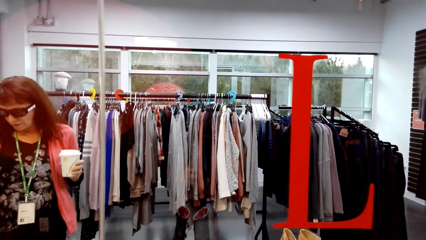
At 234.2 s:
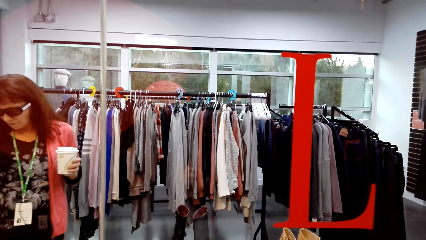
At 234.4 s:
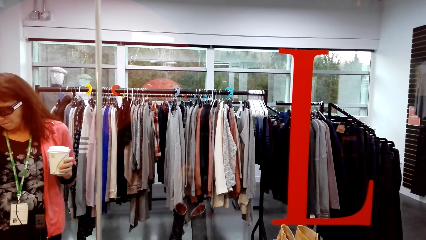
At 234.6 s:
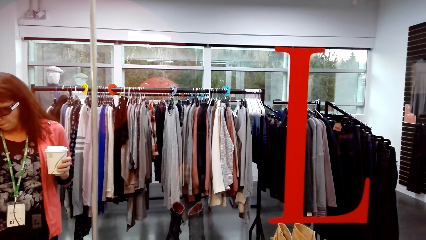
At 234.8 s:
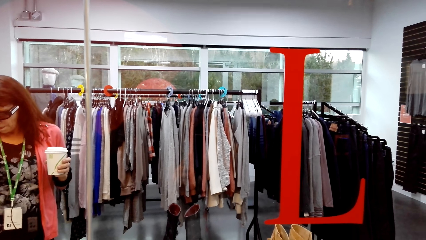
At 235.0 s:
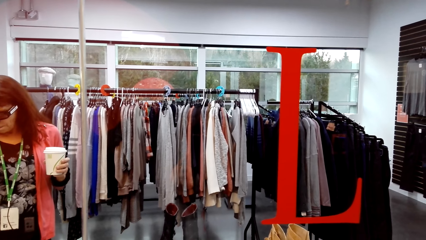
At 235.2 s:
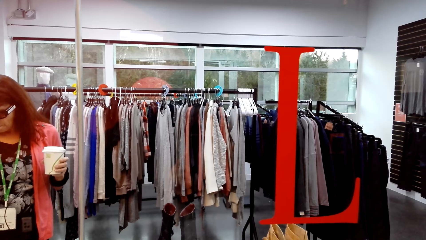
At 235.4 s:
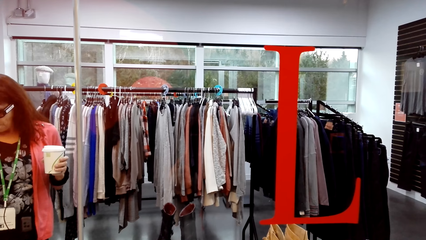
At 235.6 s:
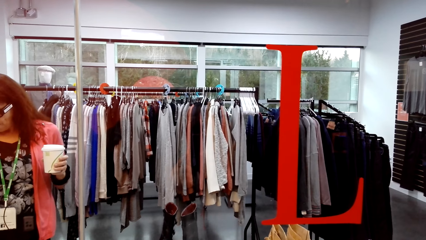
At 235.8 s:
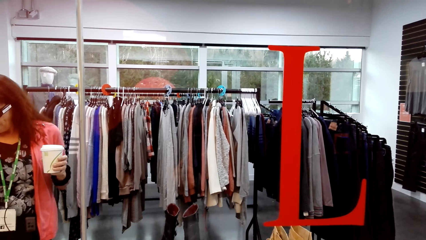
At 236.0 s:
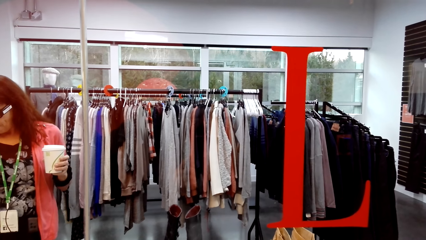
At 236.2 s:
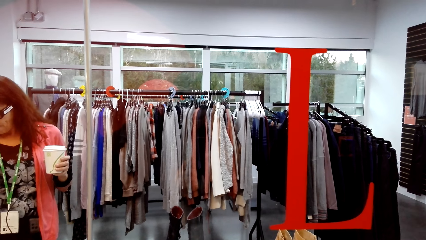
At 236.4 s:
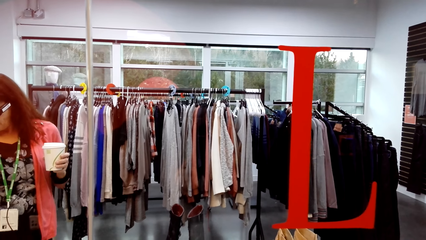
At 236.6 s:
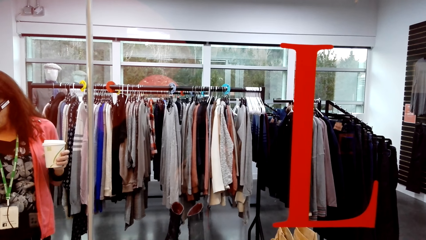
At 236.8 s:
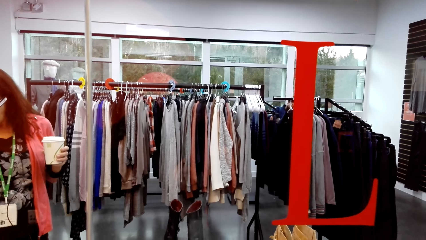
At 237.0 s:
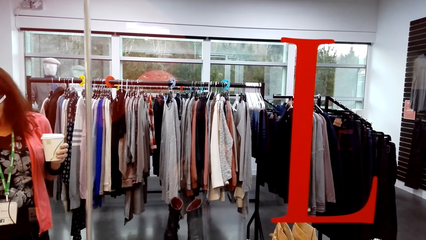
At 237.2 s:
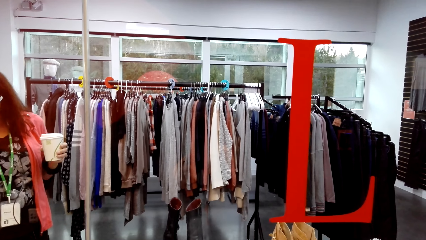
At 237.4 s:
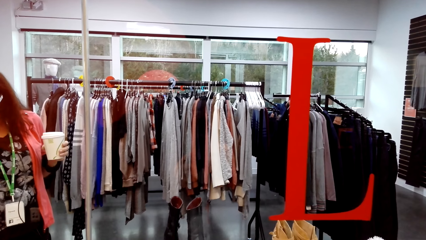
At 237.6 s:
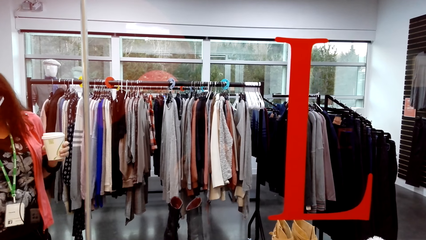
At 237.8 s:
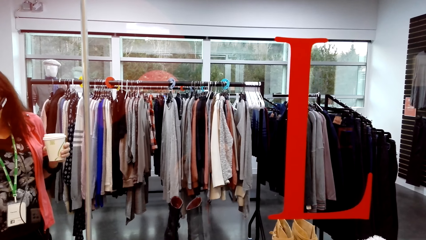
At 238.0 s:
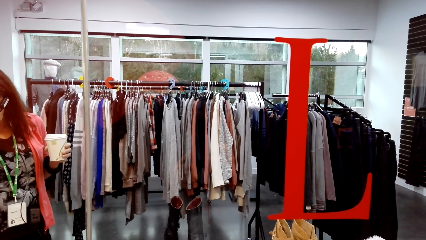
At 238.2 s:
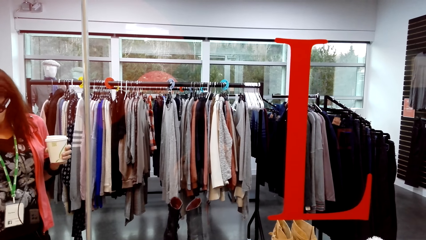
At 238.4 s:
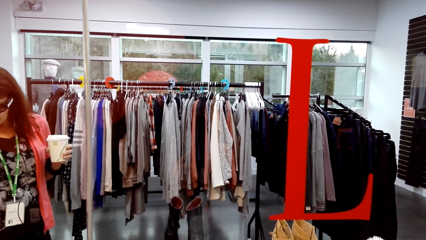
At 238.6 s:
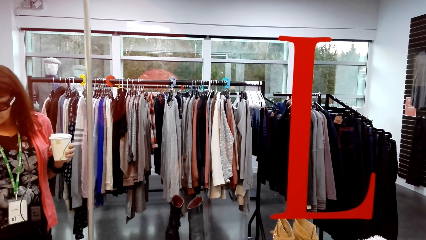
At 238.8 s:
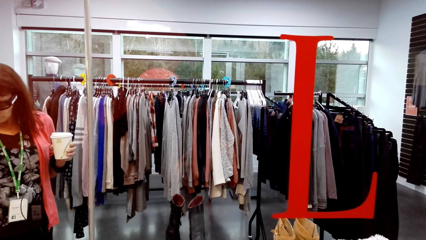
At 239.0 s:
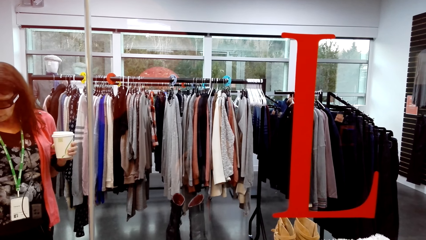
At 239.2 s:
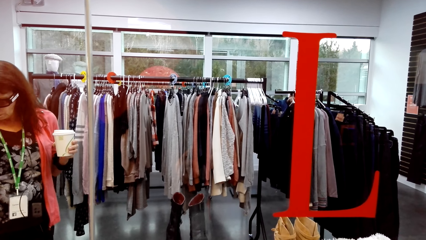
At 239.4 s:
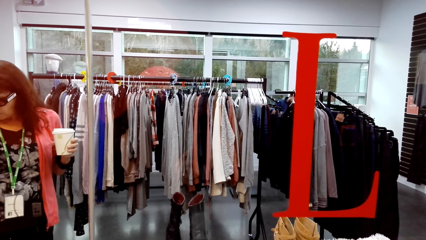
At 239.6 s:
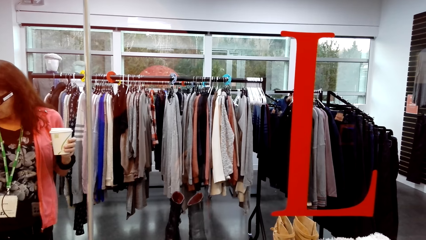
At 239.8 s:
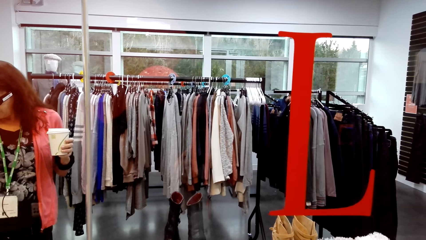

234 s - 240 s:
A lady looks at clothes on the table.

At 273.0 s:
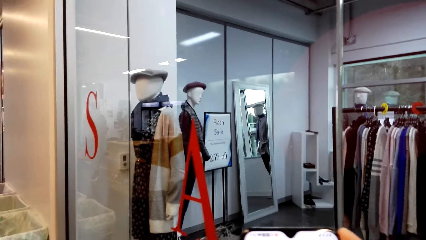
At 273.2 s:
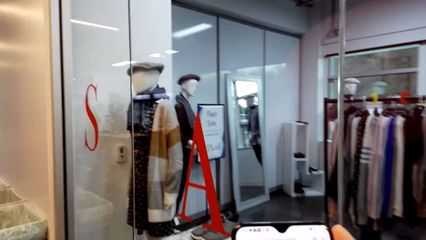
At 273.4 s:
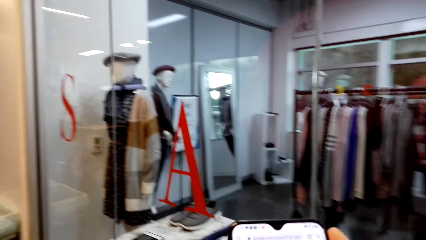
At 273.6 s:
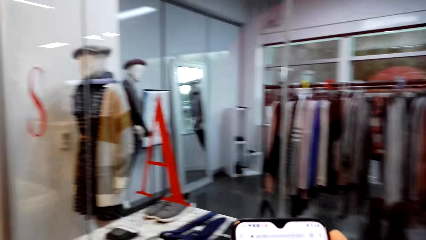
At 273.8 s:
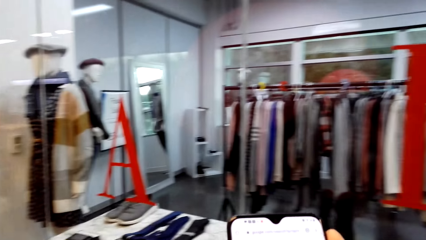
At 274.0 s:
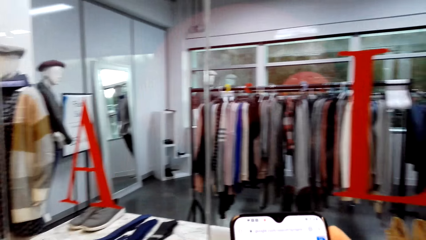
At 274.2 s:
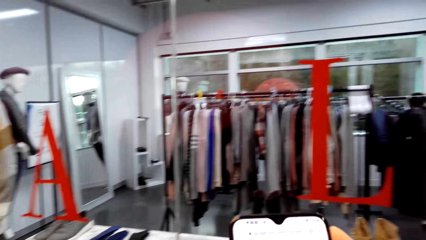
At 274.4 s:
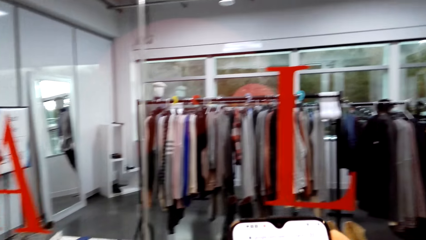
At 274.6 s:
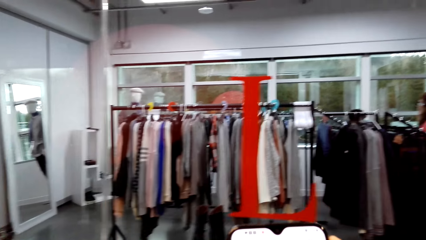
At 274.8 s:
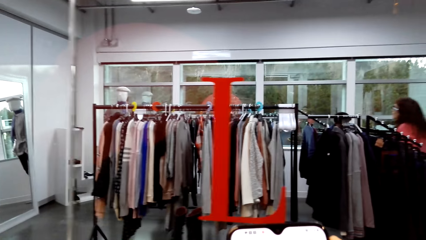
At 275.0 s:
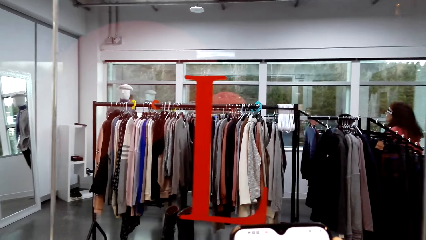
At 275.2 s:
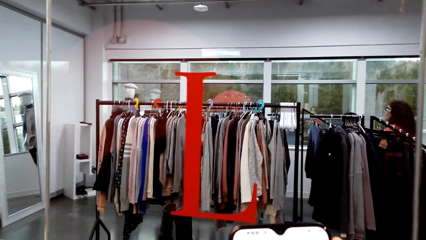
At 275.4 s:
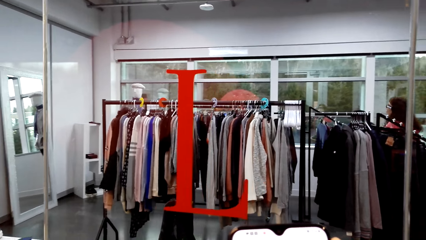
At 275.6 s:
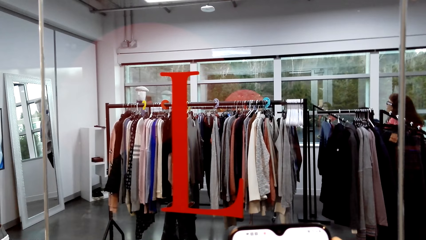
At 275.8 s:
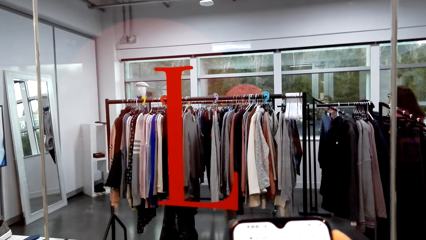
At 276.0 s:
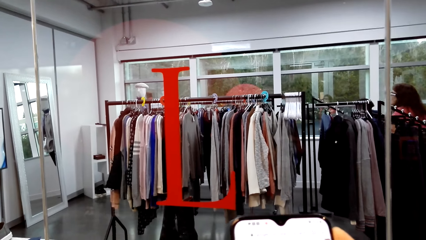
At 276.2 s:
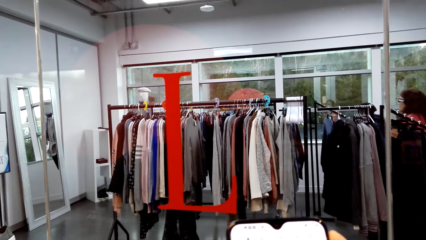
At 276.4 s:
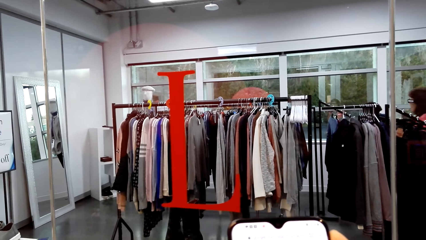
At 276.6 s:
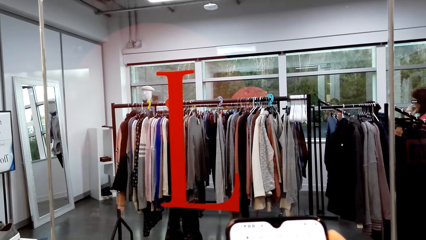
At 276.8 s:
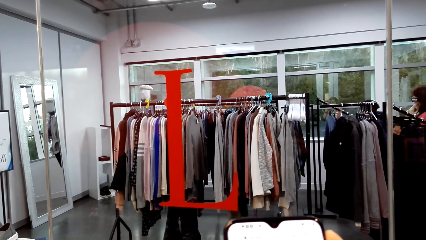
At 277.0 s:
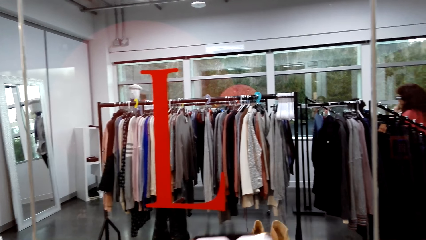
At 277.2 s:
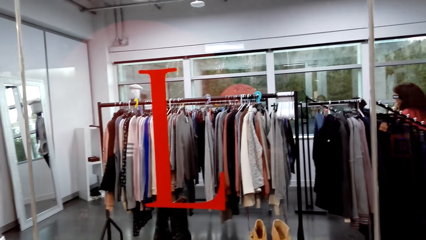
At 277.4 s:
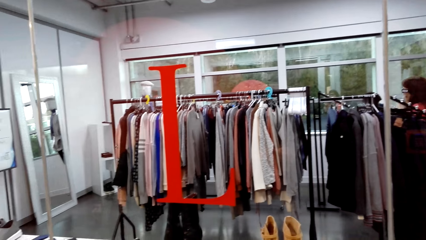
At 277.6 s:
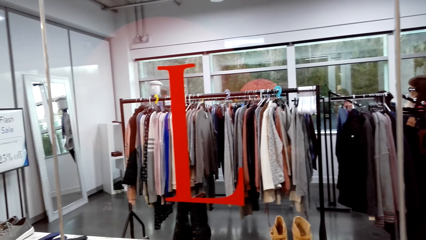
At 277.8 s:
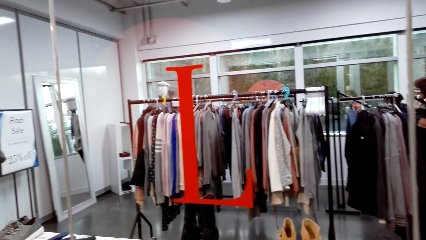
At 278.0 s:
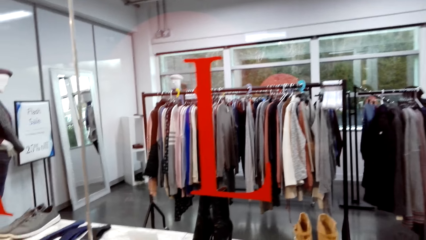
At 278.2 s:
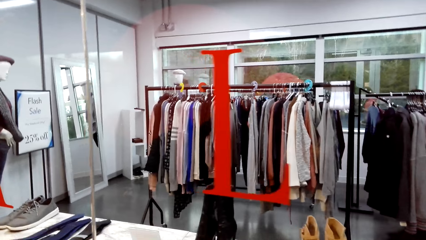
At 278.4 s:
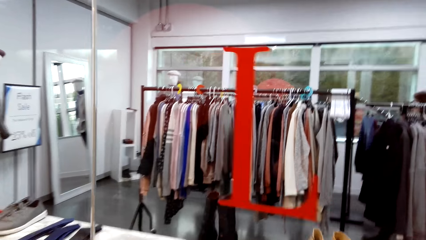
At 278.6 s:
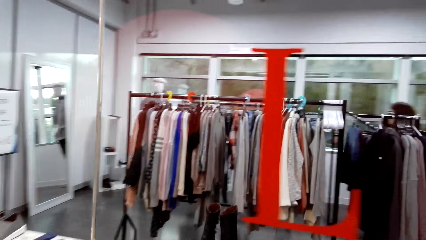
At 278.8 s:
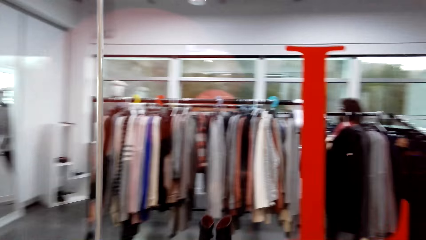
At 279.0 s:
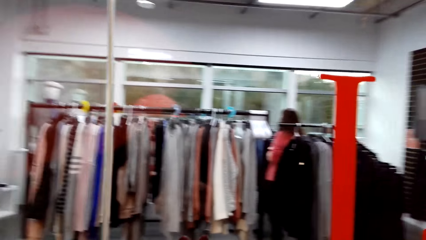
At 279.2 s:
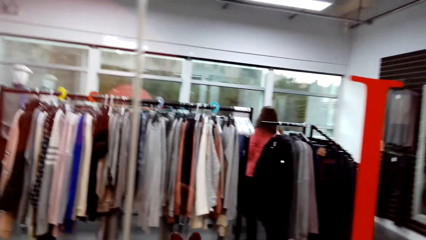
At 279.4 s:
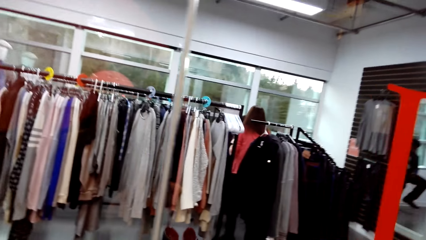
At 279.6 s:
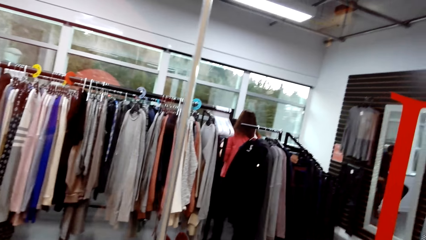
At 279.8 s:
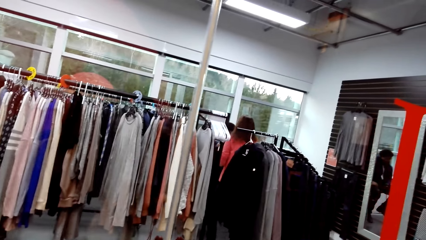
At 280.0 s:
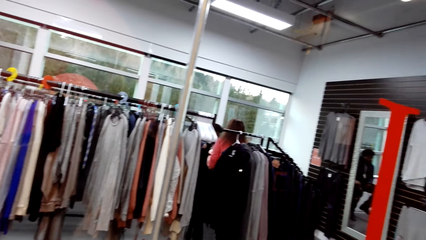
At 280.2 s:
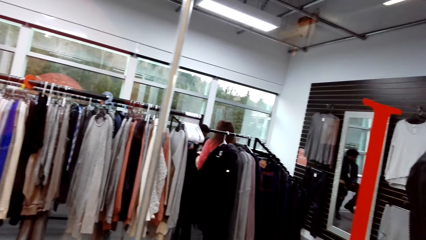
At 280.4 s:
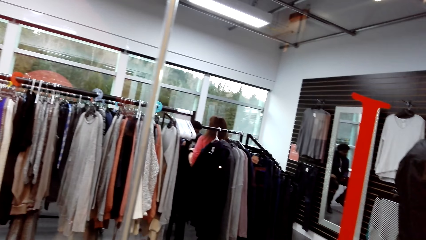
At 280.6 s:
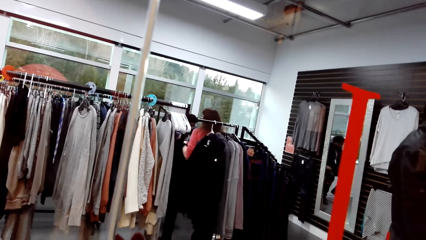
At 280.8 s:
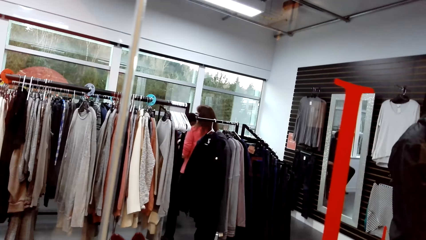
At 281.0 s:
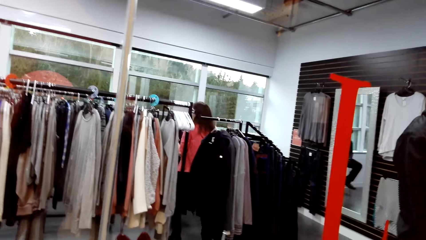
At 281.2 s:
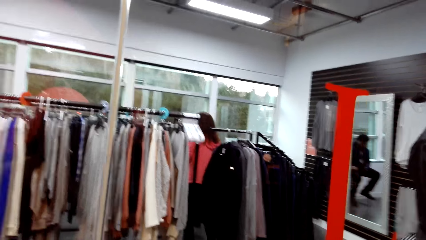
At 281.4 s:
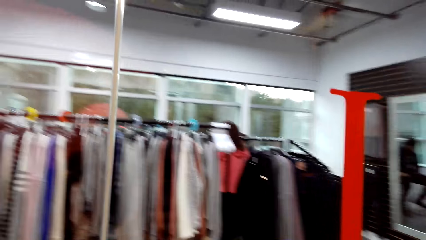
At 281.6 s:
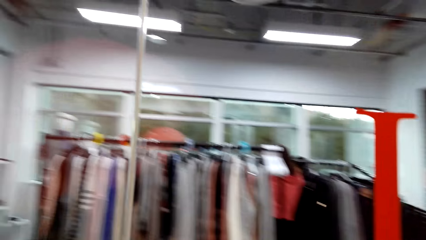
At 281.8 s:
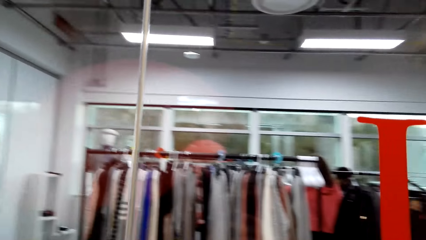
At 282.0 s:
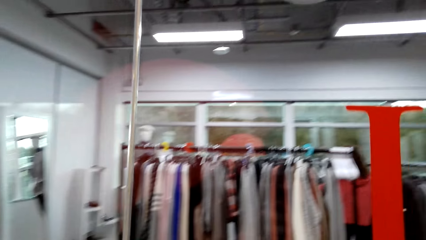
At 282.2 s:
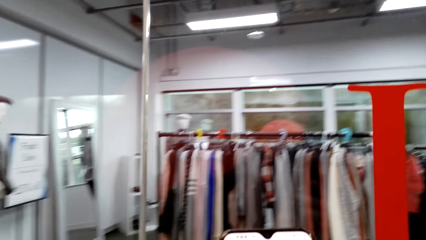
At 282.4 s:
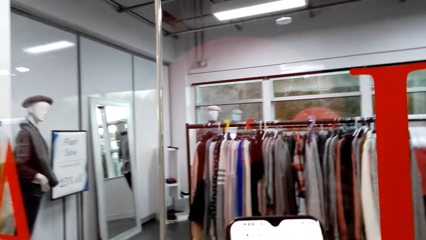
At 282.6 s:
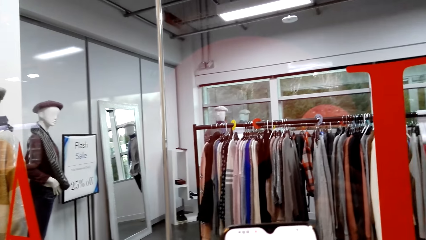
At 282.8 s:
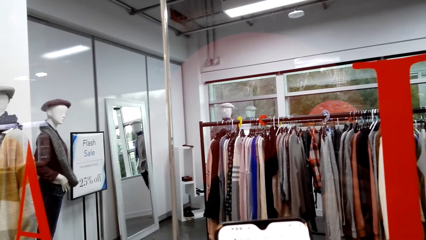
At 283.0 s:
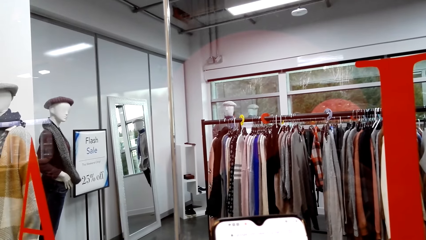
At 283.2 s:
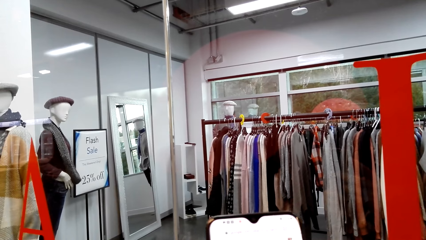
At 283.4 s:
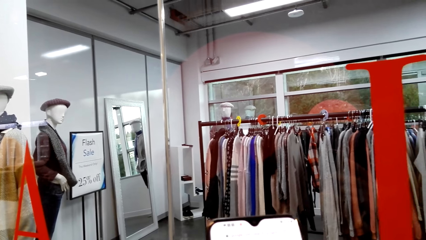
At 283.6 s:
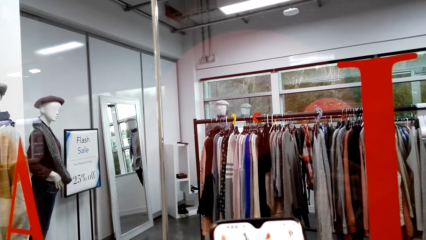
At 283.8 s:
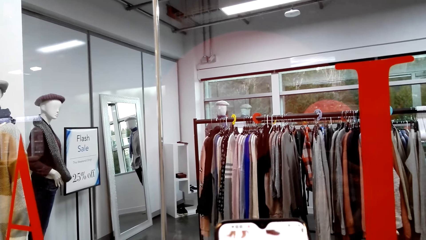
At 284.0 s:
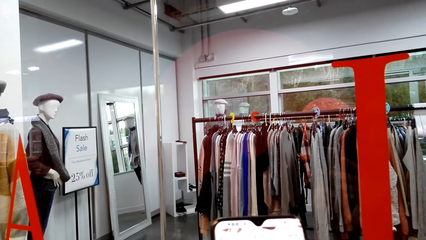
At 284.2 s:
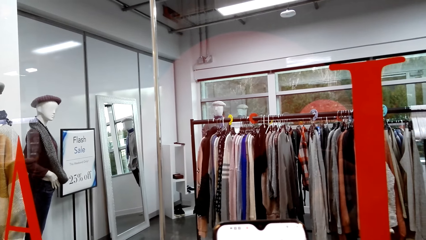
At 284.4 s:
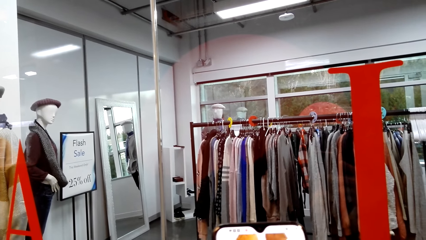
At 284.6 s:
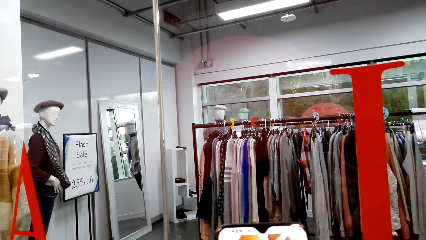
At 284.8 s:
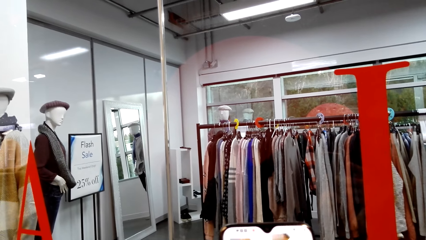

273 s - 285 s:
The camera wearer operates a phone. They look in the clothing store. They look at the display window. They look at the phone.
